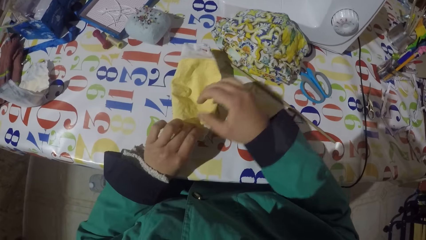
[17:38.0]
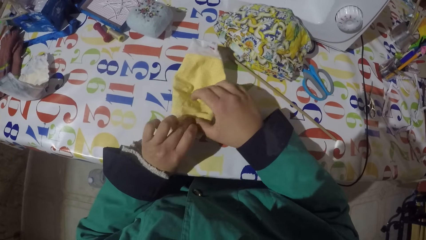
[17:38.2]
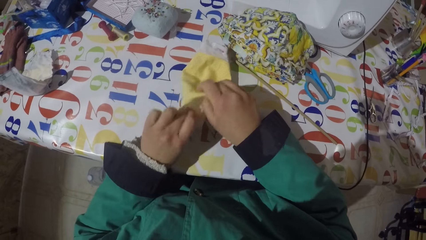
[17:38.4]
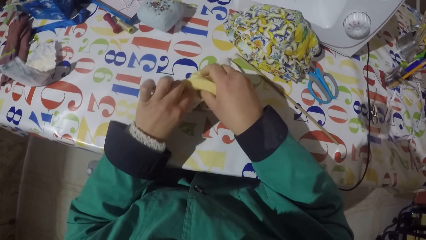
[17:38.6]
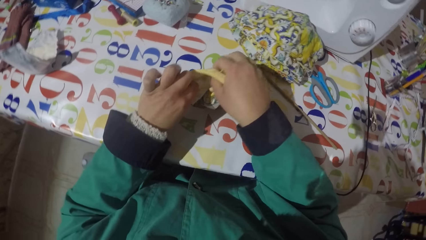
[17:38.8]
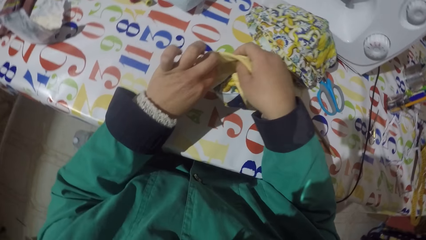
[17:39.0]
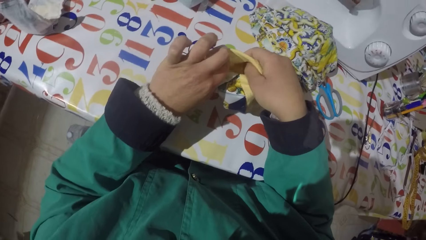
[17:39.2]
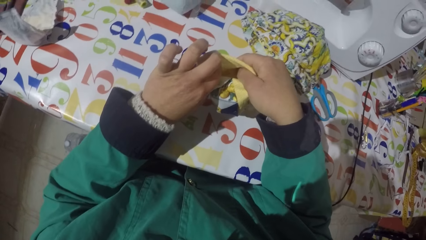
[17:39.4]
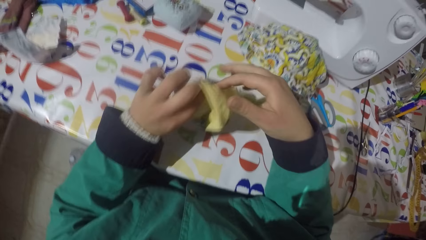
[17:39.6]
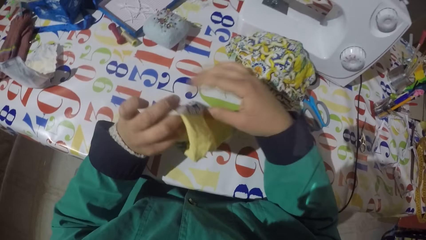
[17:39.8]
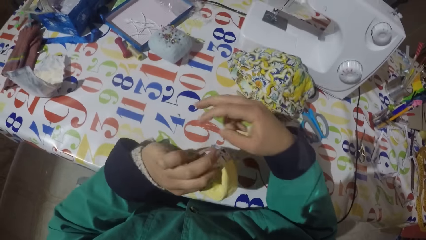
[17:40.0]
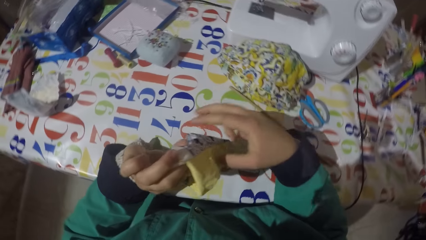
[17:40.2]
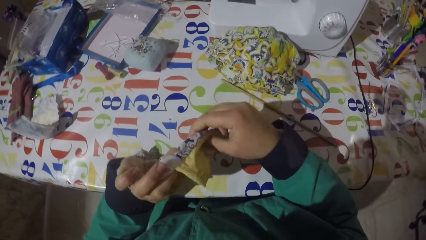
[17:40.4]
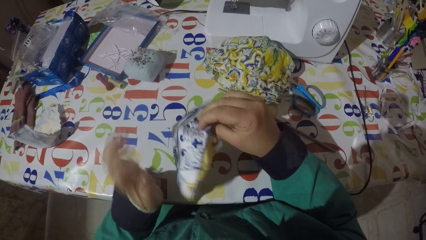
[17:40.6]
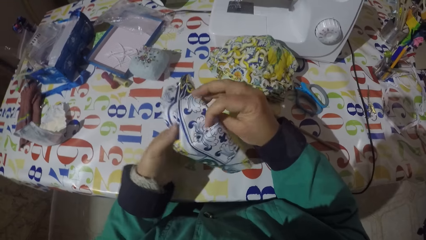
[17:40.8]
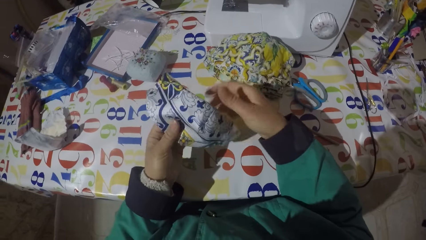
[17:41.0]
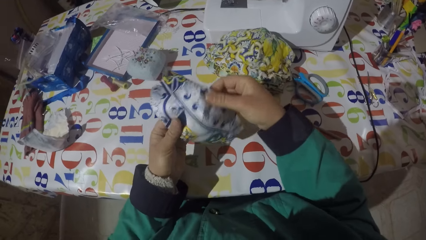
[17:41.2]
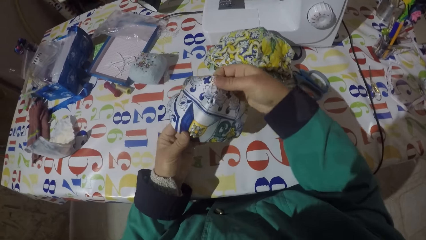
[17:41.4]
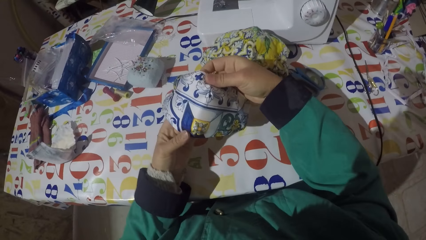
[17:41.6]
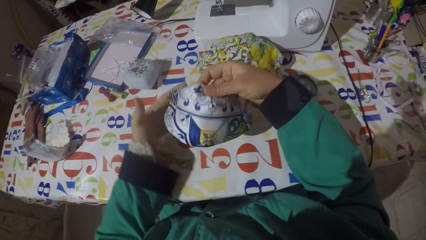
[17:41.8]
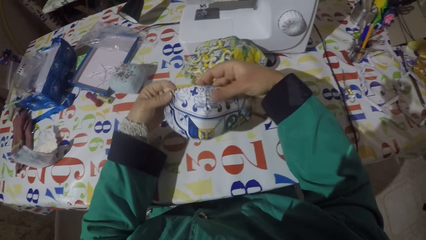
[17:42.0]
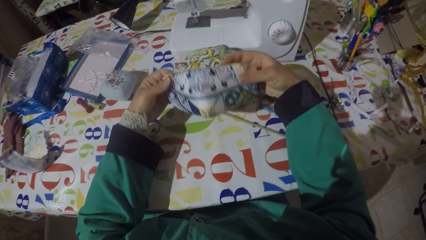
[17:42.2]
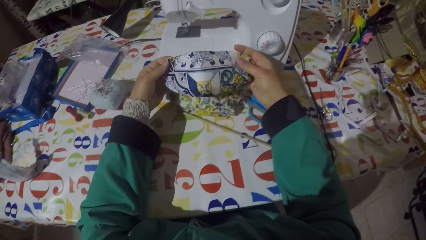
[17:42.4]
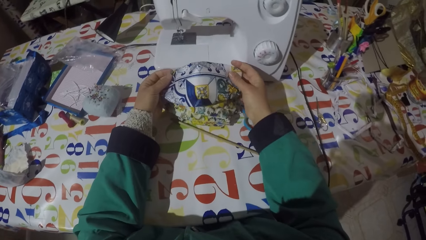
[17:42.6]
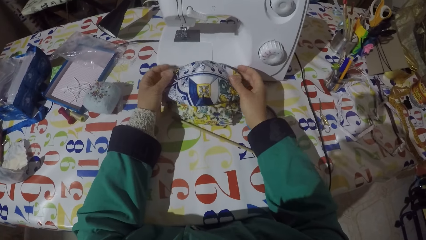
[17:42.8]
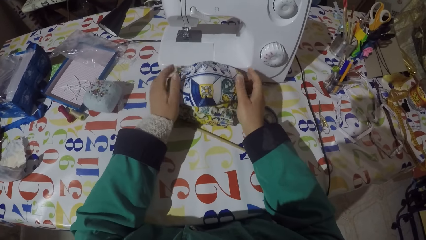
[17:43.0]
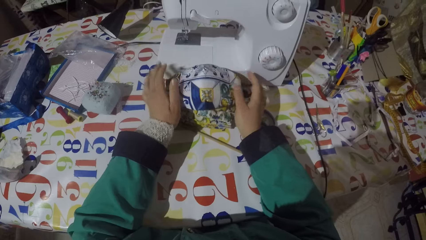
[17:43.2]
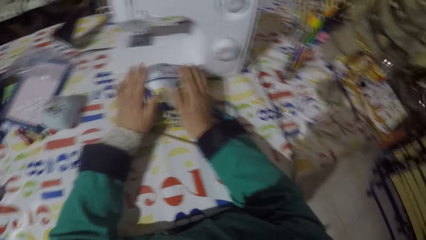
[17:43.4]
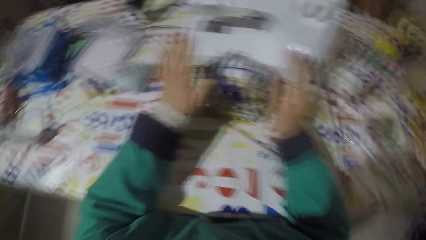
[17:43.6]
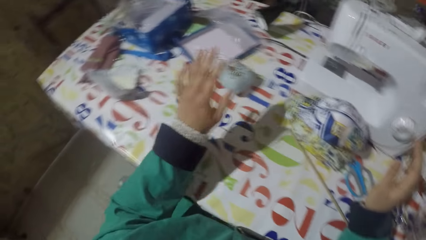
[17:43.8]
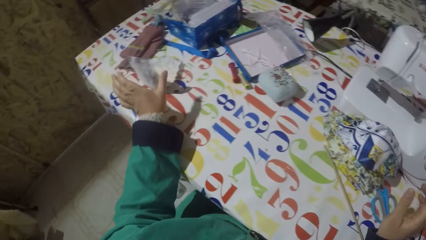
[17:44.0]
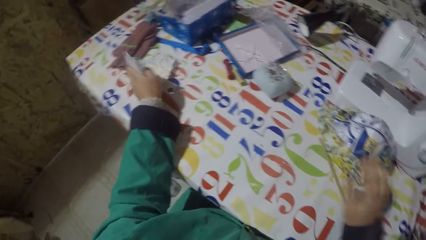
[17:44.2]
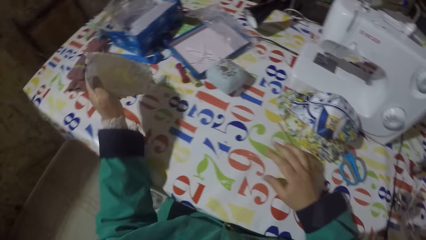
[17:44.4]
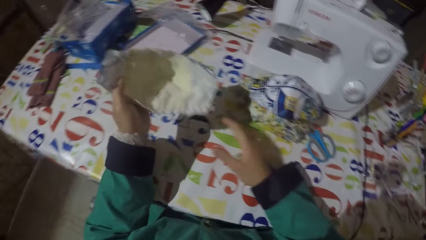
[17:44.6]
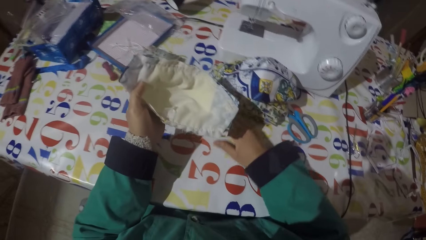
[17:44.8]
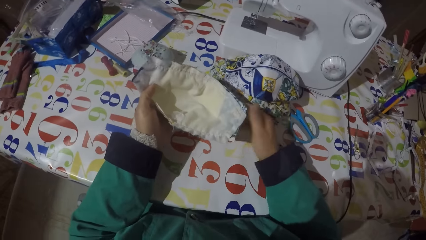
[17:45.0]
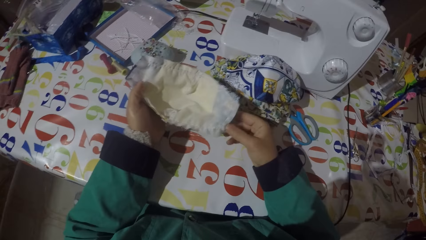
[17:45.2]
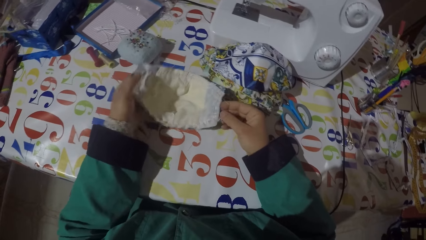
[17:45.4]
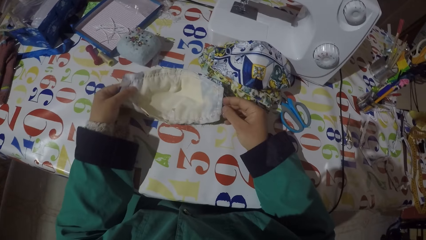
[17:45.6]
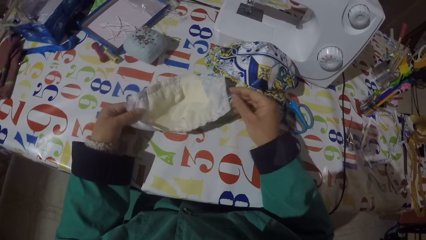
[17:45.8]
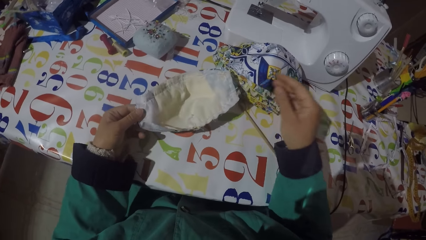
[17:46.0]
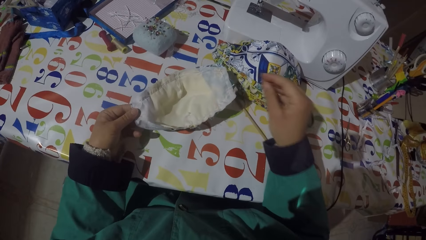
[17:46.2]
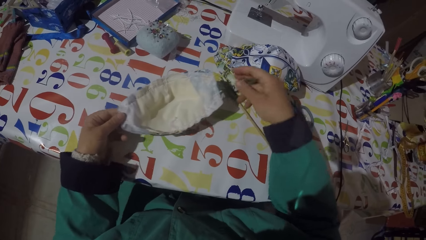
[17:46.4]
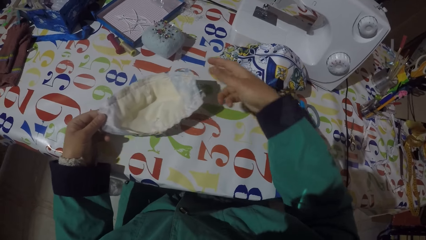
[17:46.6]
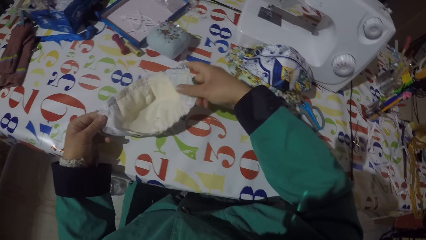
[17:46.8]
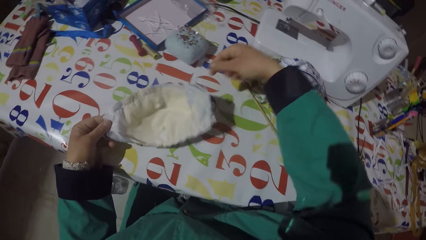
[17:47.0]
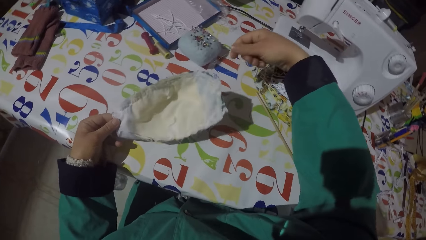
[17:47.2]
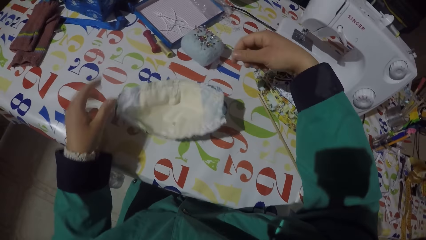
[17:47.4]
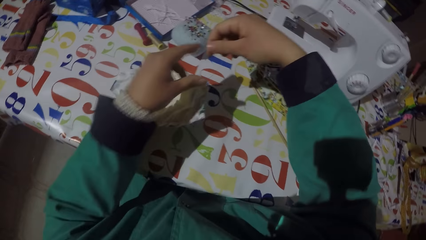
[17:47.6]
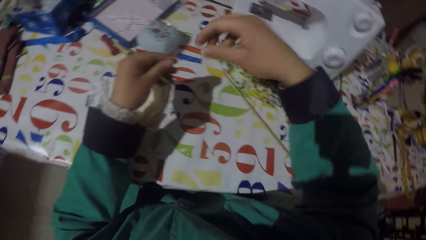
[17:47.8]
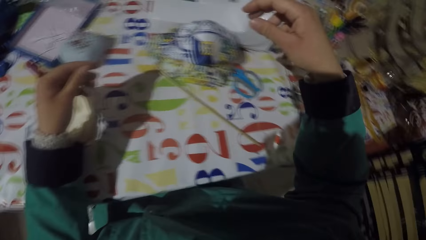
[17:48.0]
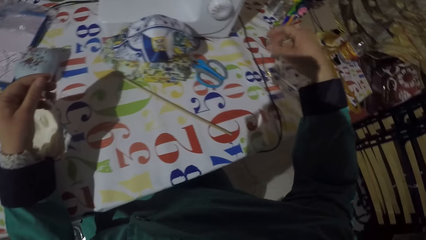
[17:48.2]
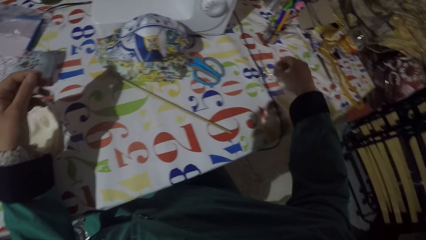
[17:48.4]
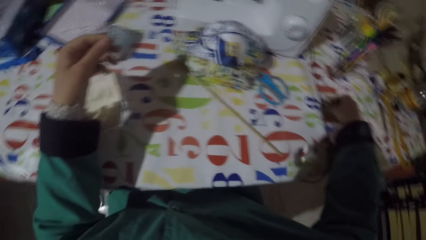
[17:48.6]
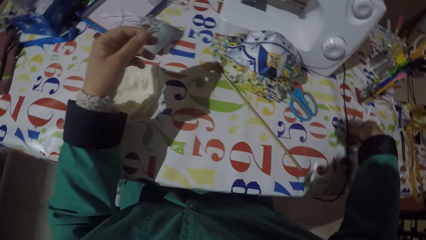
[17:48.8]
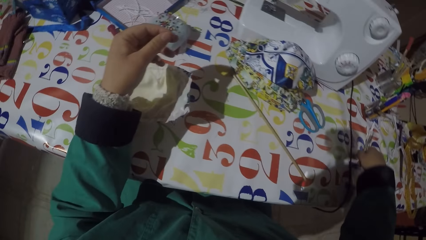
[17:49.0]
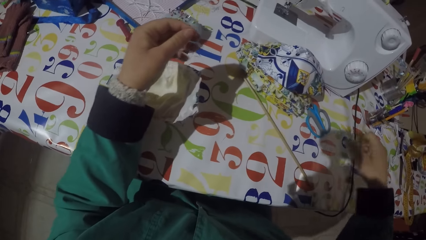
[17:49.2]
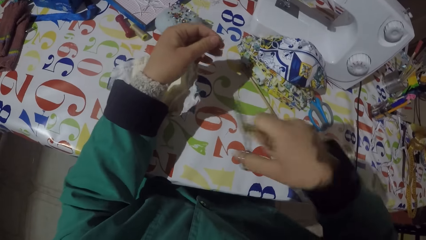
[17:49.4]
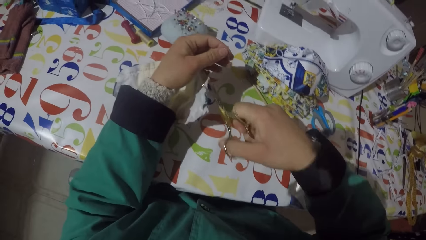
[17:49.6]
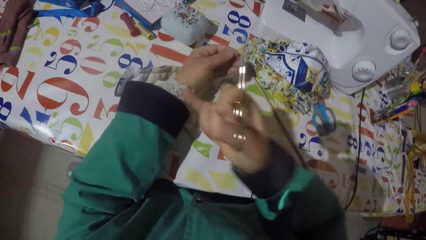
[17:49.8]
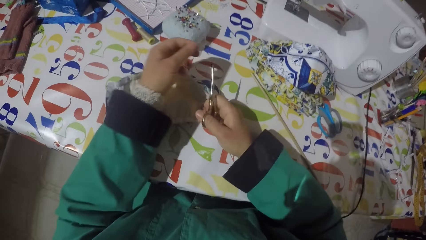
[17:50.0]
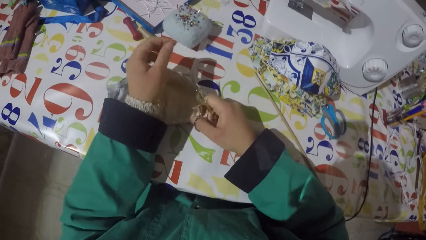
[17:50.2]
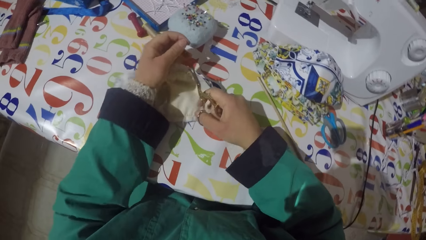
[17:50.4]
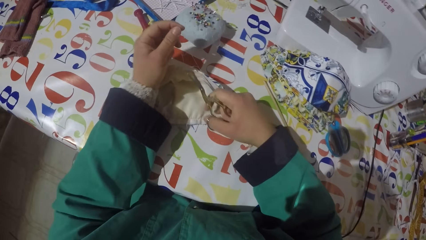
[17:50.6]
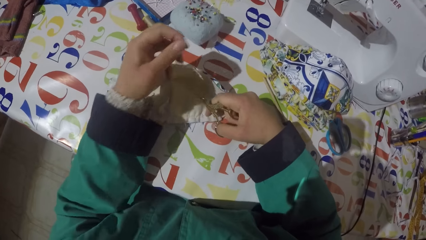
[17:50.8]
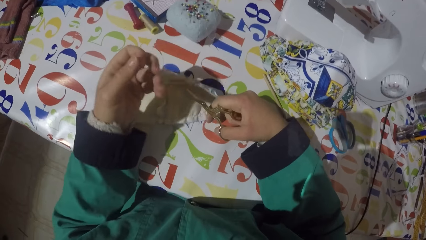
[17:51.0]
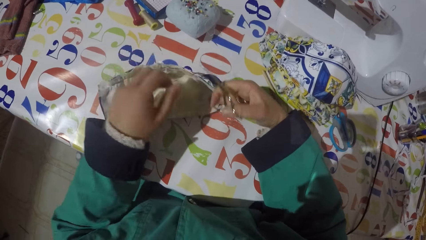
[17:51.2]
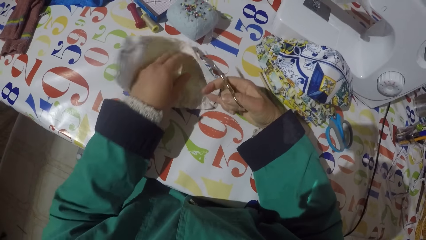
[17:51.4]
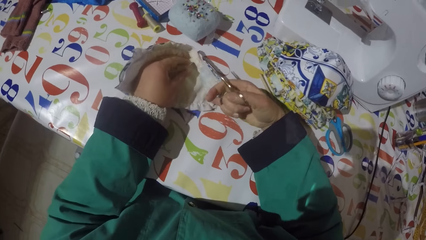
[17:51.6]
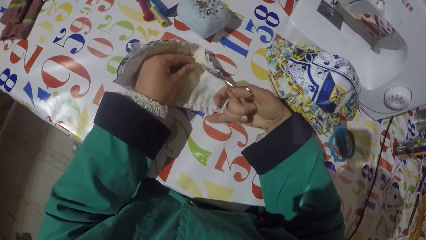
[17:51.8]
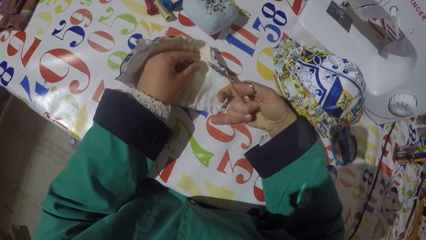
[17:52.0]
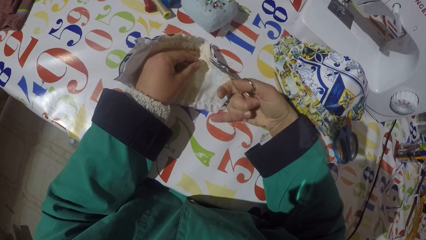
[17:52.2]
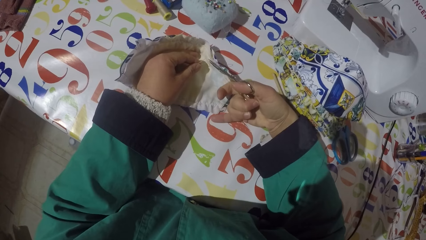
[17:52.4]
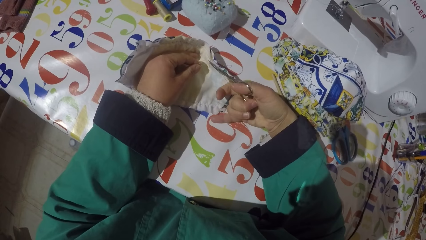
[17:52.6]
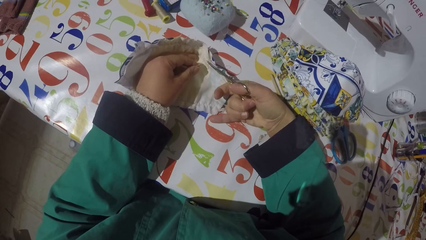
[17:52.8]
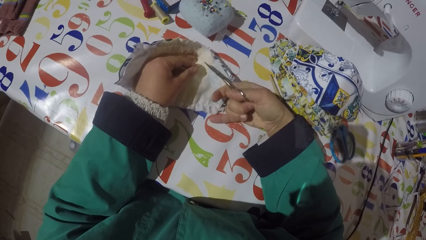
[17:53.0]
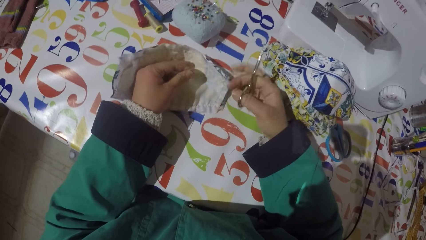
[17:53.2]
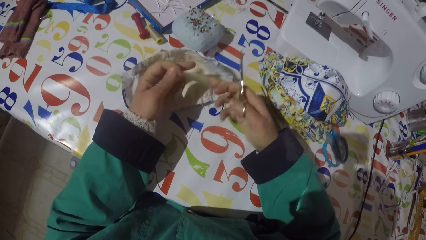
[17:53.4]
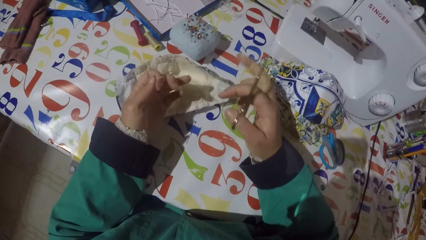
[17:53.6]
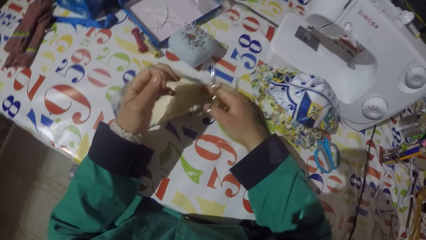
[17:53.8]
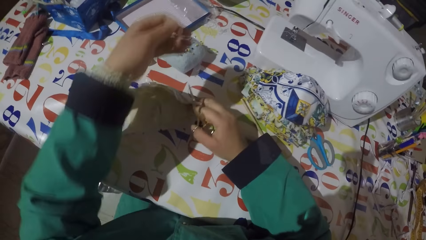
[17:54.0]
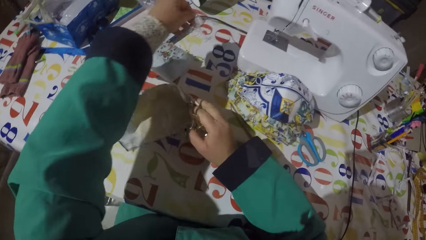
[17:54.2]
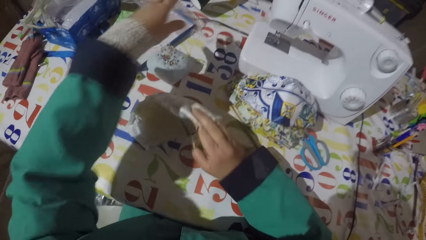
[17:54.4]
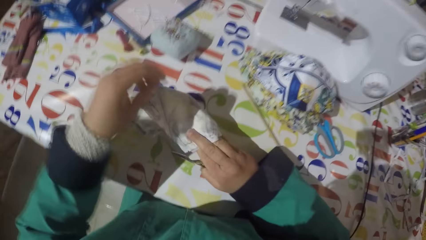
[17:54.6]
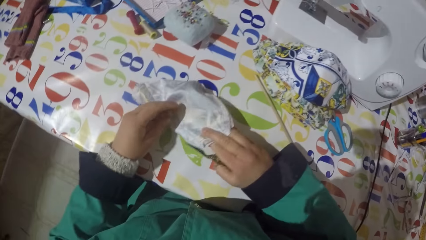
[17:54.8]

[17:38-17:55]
The camera wearer puts the piece of garment or face mask on the table. He lifts the piece of garment from the table. He turns the face mask. He stretches the piece of garment. He puts the piece of garment on the table. He picks the piece of garment from the table. He puts the piece of garment on the table. He pulls a sewing thread with his hand. He holds the sewing thread with his left hand. He picks up scissors from the table. He moves the face mask. He cuts the sewing thread with the scissors. He puts the sewing thread on the table. He turns the piece of garment on the table. He throws the thread.
